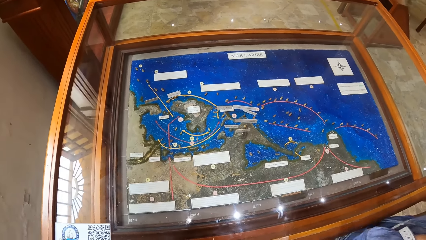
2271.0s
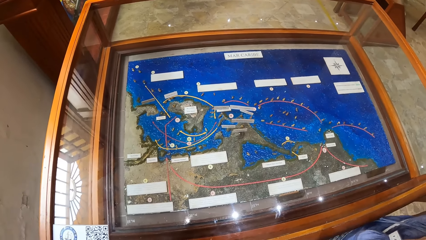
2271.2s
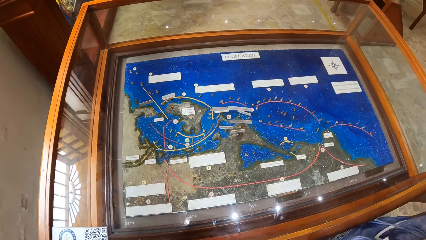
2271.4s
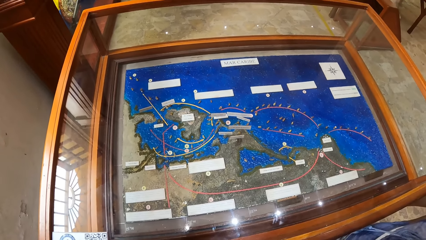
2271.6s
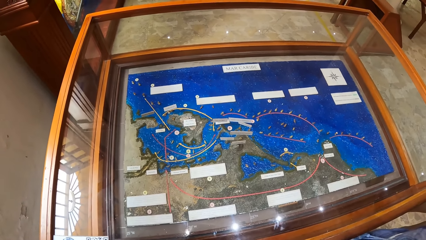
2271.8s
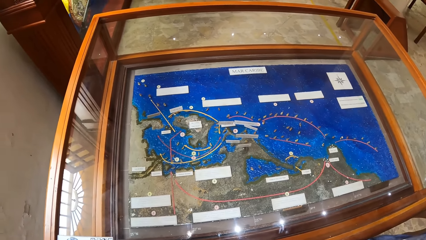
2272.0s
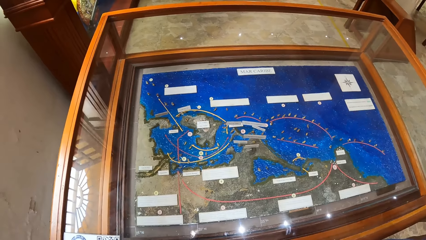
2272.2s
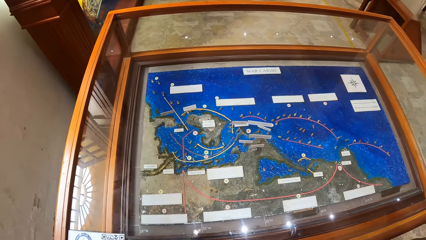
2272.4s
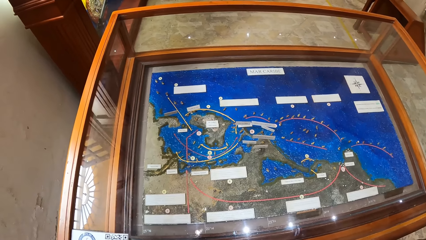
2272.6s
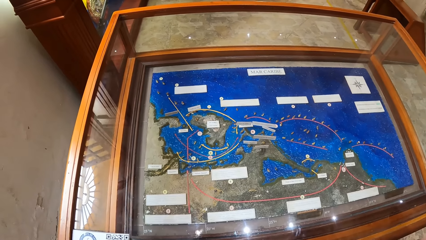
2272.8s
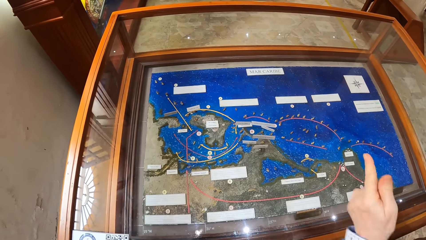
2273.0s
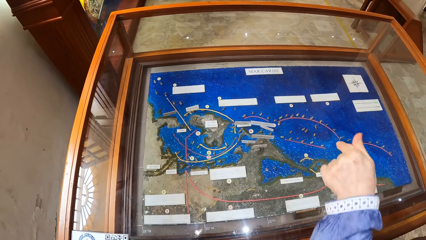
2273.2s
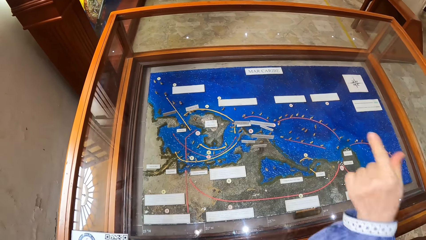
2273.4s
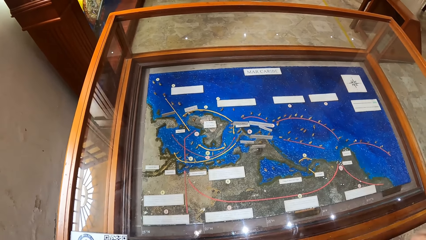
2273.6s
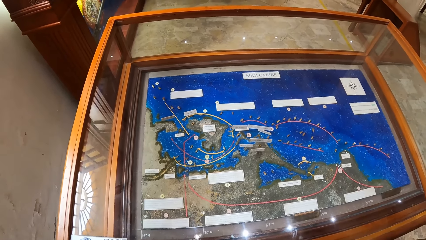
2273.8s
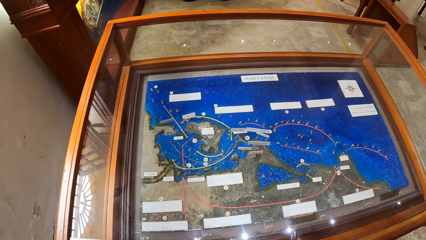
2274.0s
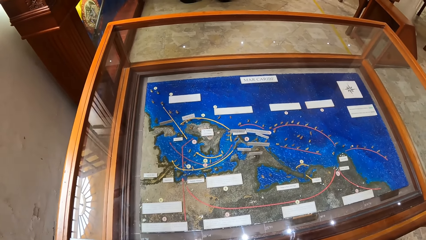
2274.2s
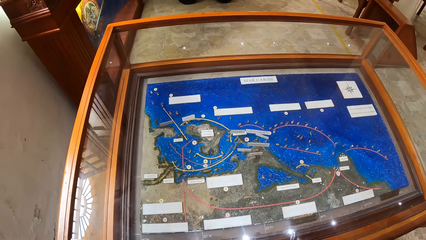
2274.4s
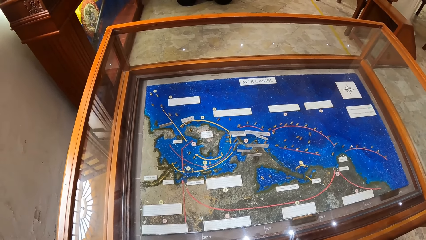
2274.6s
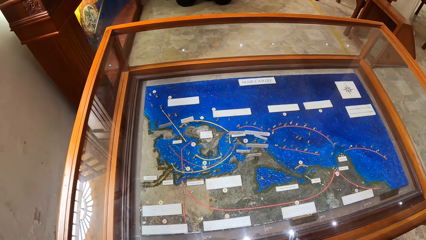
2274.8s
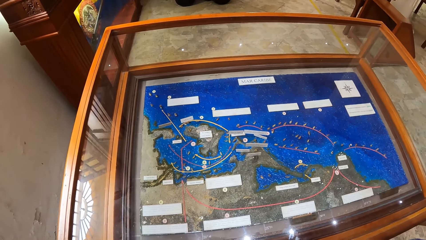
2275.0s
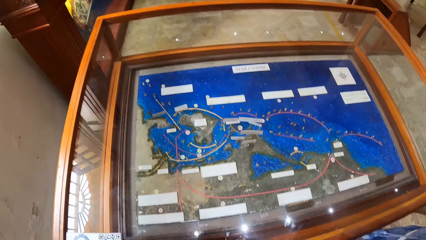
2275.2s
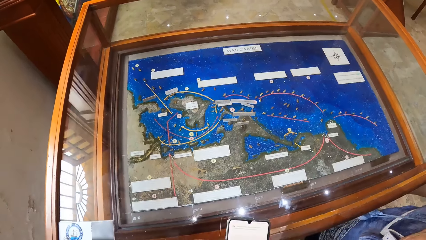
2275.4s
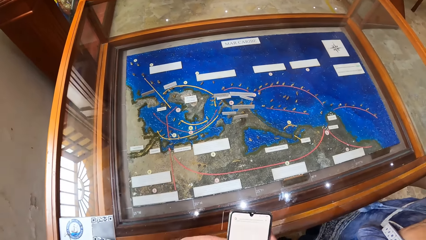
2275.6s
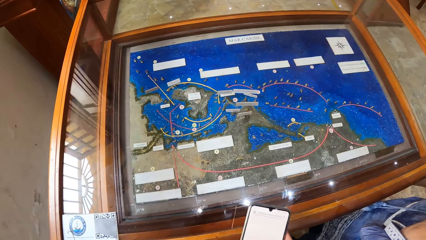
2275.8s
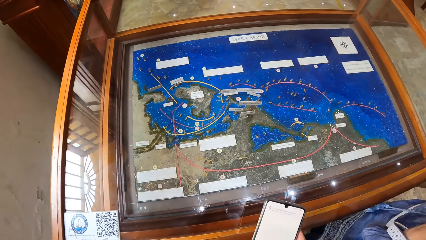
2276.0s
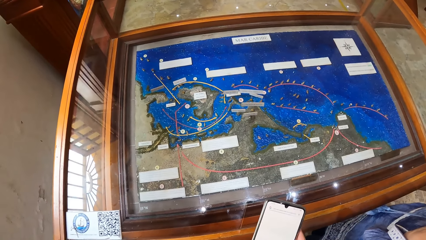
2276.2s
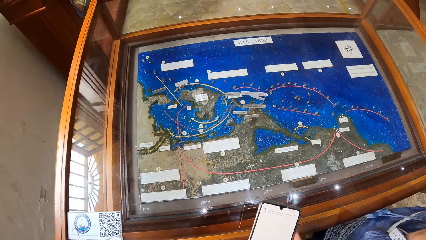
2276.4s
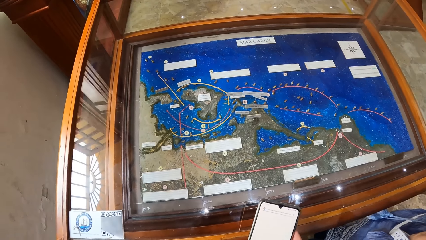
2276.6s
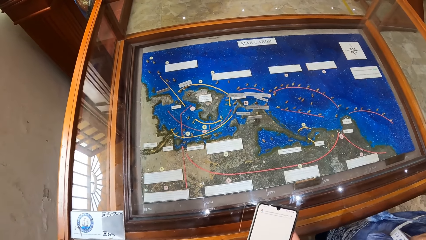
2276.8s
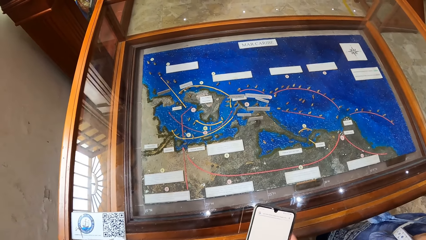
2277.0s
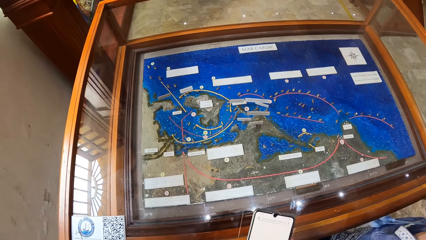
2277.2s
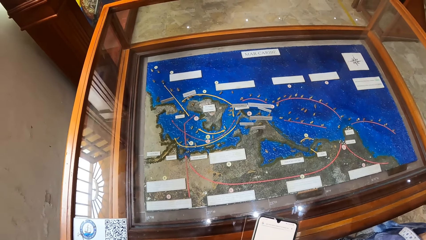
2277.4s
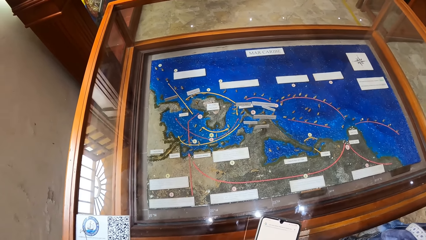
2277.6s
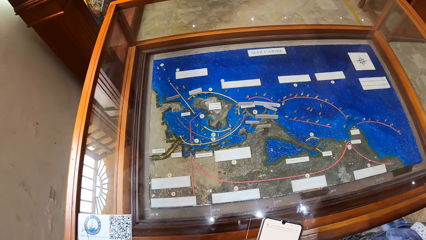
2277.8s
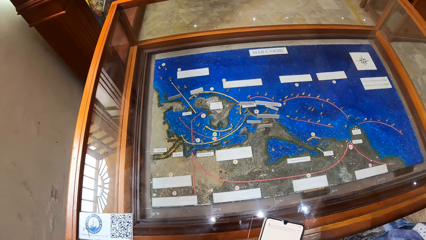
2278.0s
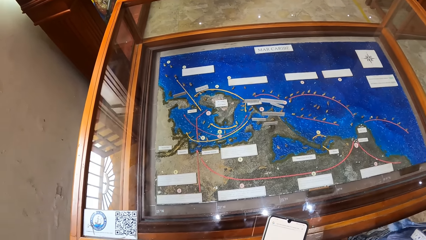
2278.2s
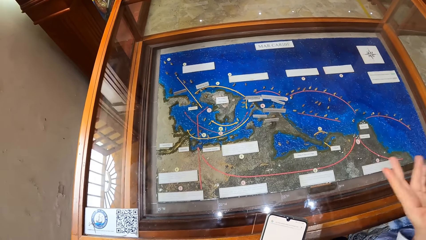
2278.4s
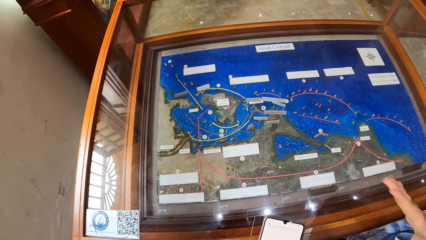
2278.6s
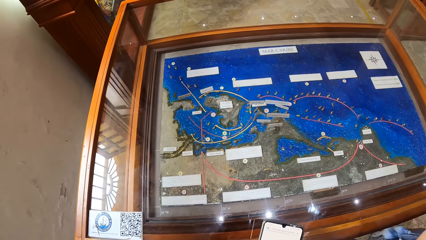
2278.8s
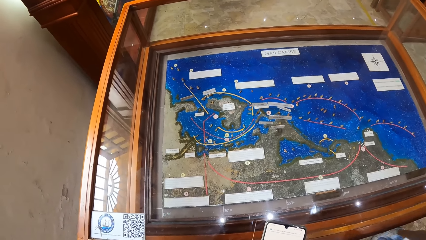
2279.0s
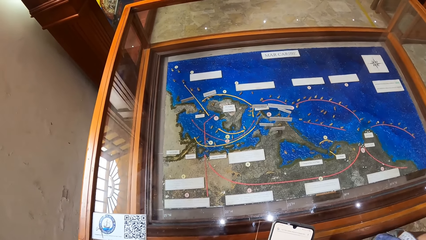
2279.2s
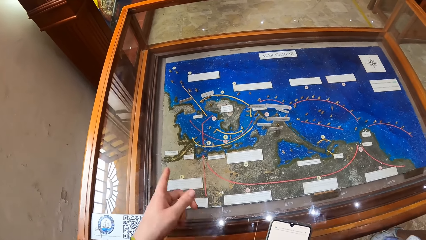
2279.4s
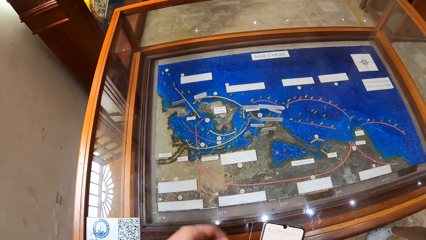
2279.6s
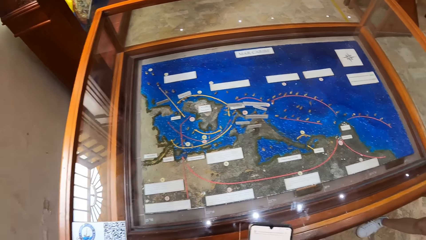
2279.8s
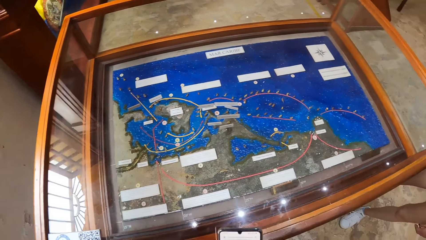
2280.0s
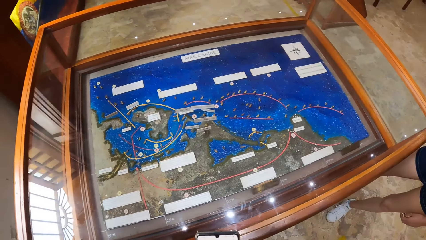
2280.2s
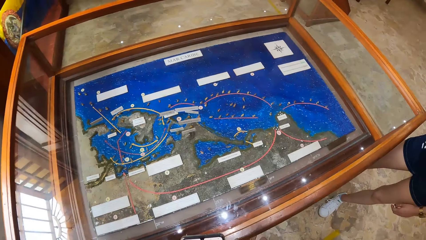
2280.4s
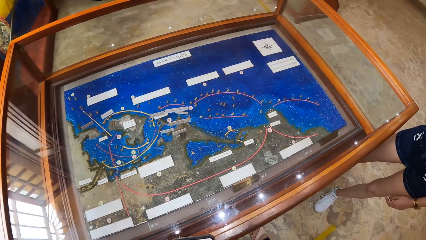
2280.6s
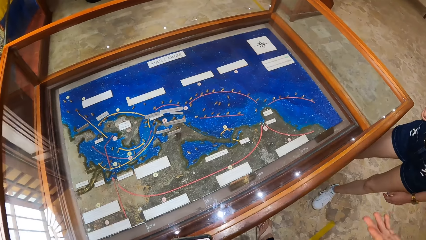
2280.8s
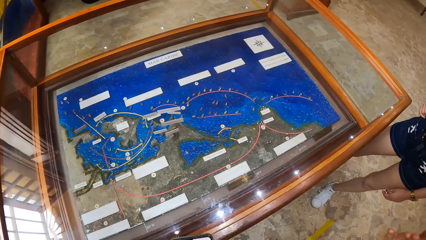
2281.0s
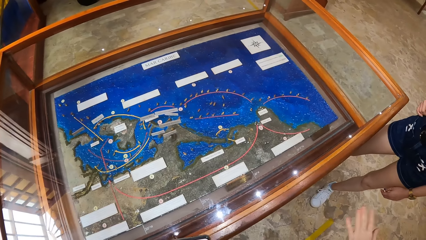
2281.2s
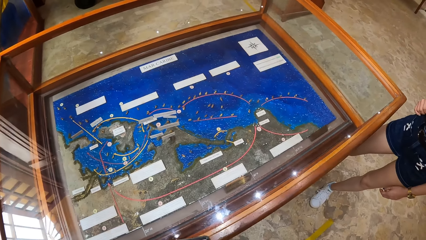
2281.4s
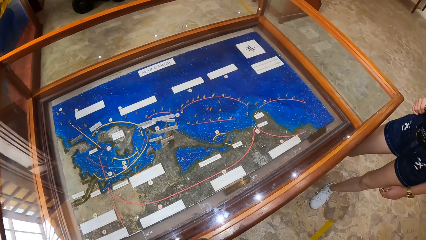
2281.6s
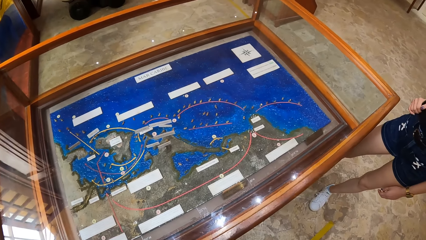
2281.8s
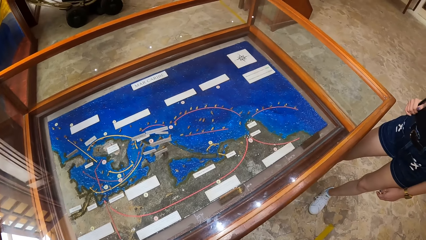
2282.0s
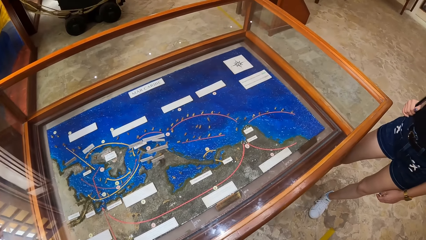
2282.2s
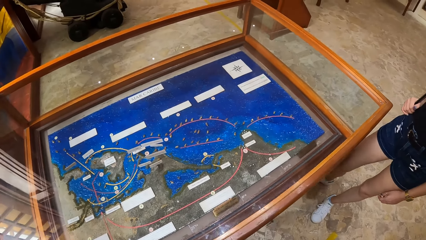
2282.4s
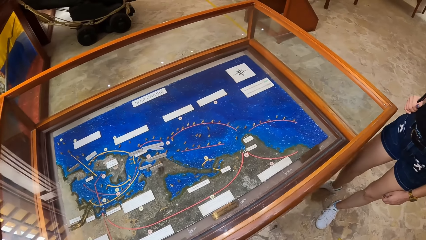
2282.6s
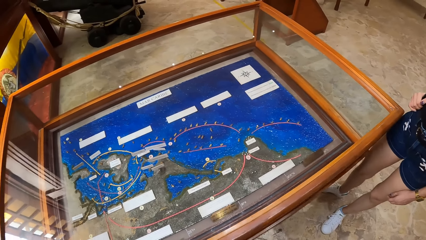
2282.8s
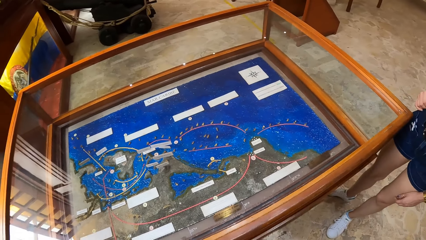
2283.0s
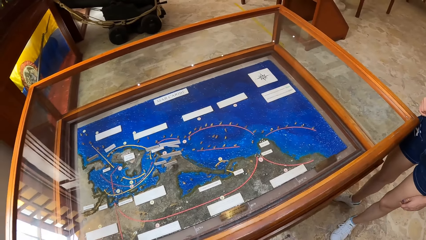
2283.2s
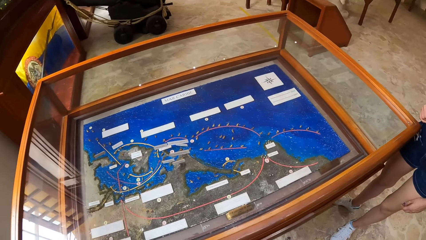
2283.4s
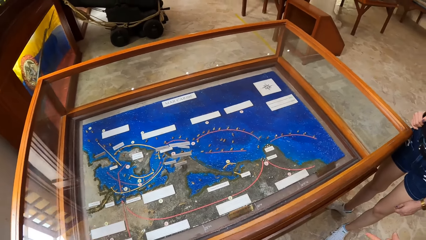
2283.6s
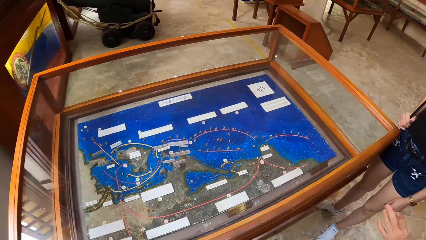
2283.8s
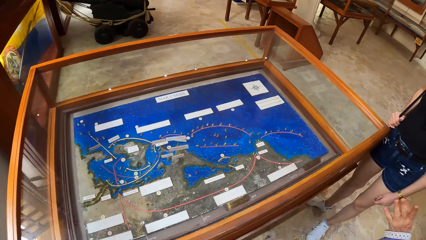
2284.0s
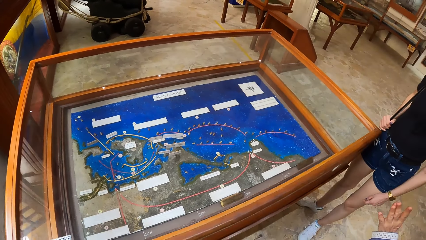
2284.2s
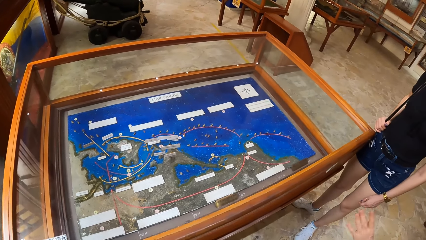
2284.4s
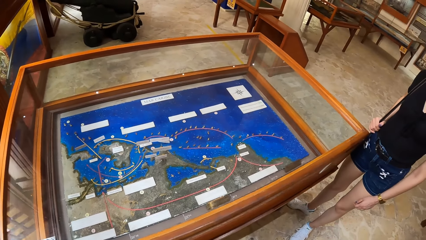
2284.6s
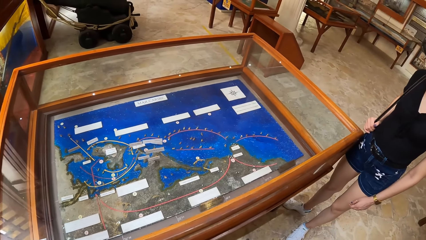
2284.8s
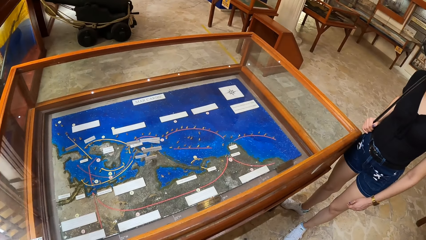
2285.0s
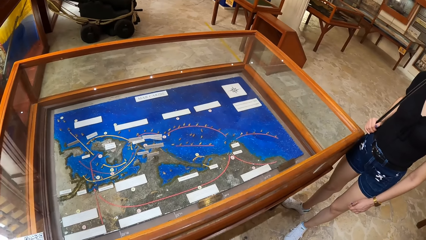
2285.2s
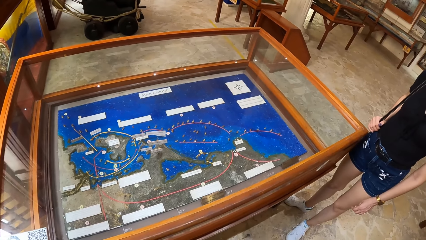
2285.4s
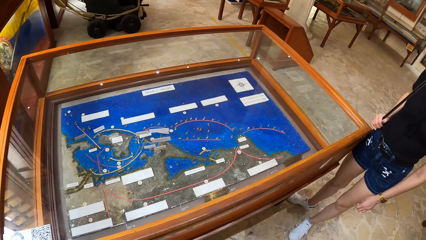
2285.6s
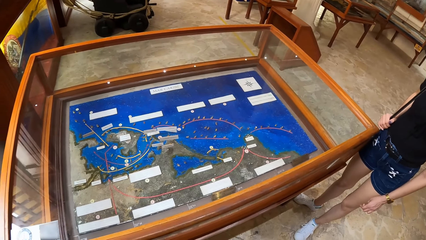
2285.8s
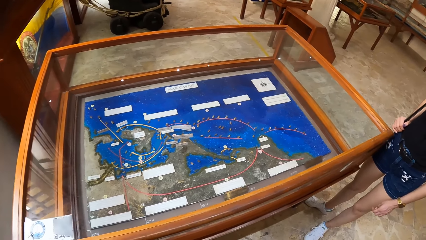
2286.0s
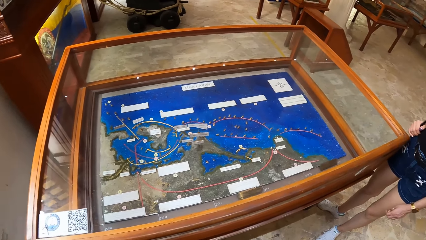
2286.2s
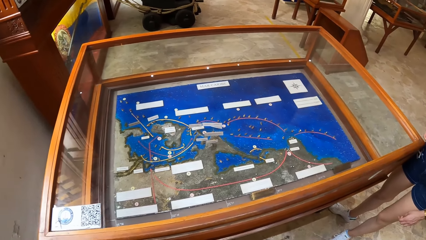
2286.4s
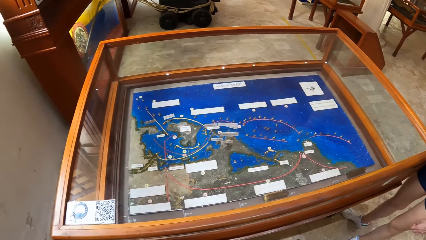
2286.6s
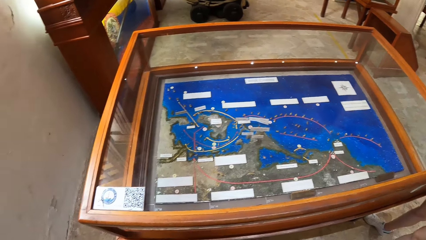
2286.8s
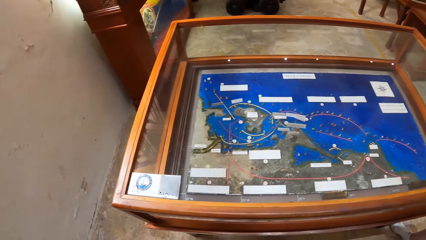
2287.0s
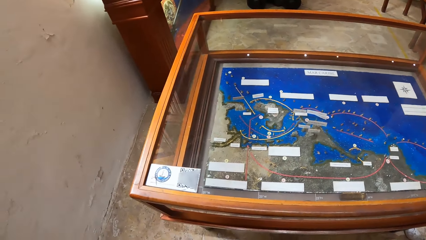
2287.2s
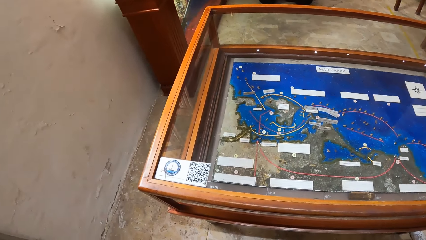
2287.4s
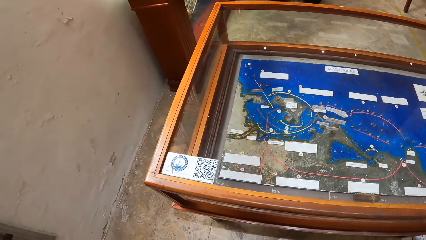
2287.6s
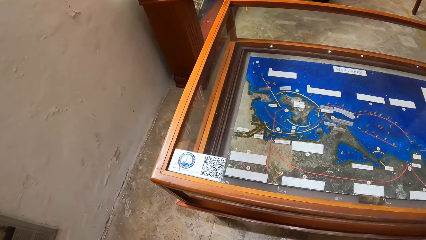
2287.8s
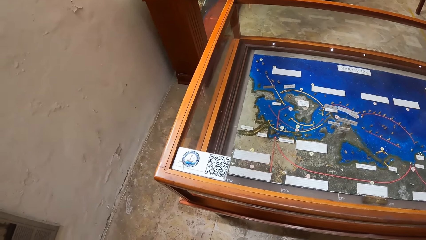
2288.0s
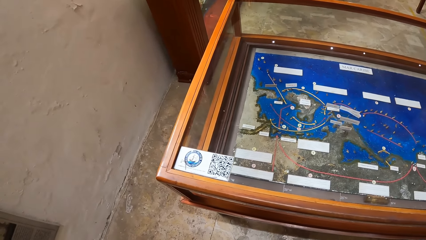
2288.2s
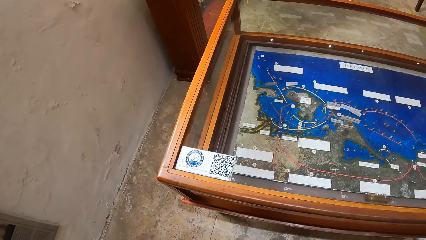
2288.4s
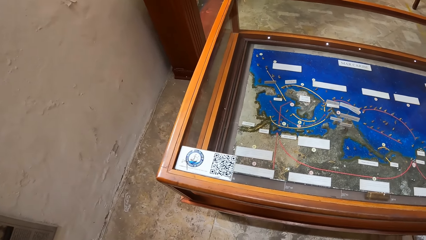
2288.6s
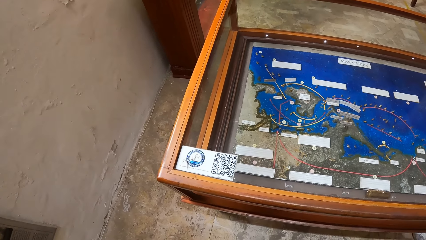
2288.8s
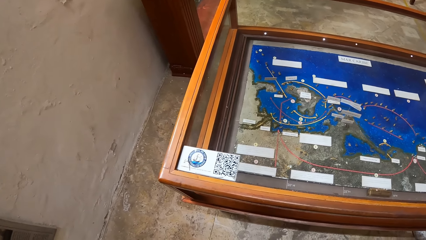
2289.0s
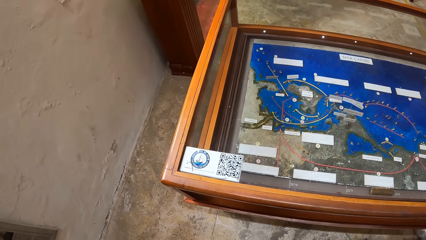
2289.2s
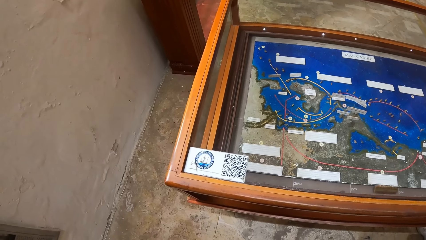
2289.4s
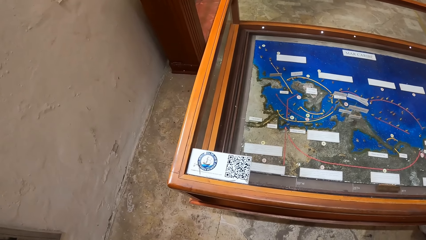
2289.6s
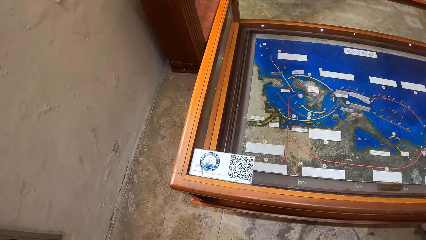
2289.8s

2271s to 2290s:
The woman points her left index finger towards the artifact in the show glass. The camera wearer uses a phone. He points his left index finger towards the artifact in the show glass.
